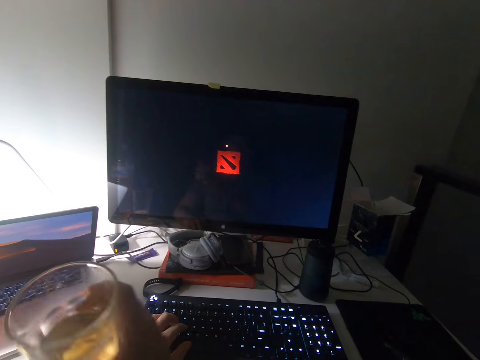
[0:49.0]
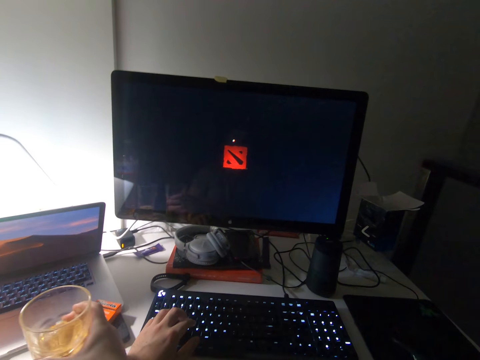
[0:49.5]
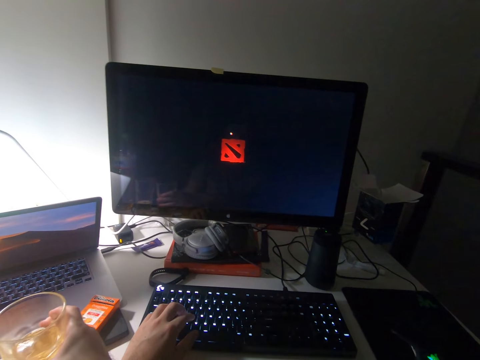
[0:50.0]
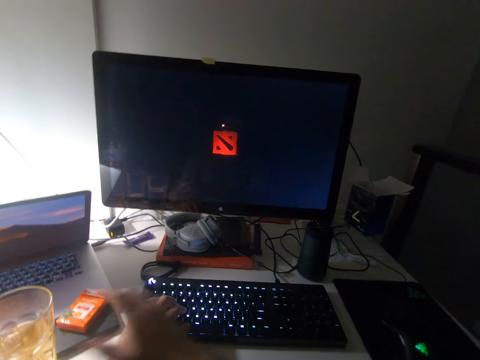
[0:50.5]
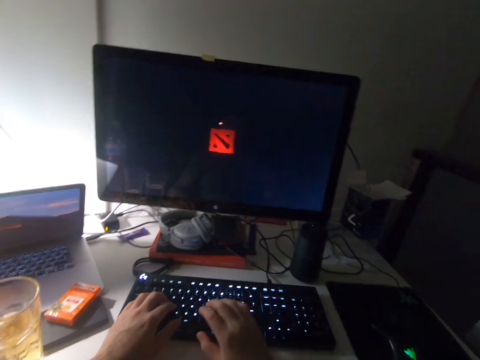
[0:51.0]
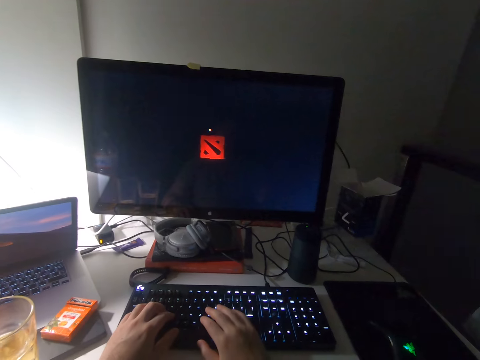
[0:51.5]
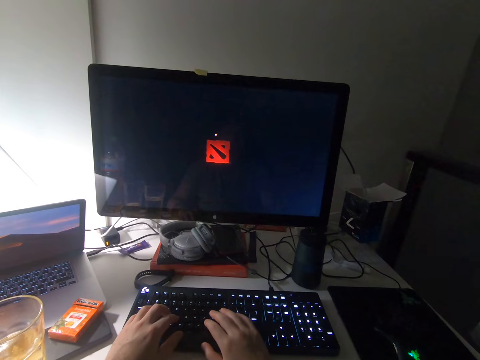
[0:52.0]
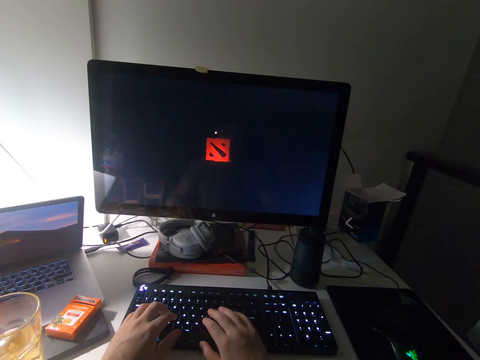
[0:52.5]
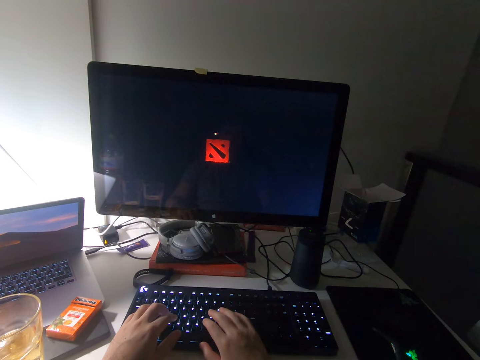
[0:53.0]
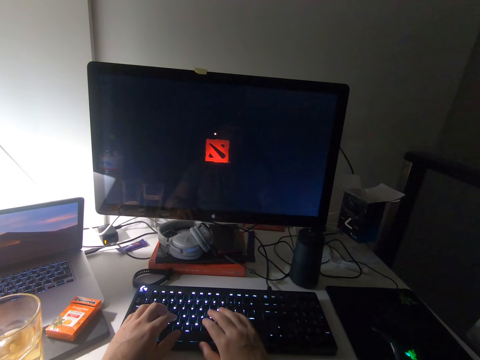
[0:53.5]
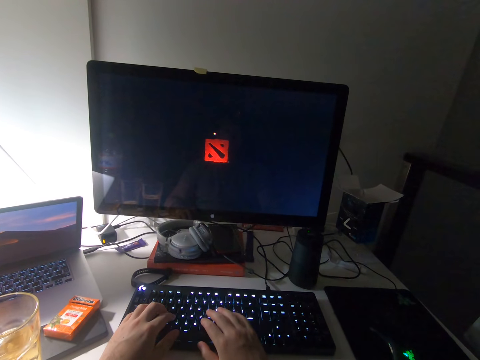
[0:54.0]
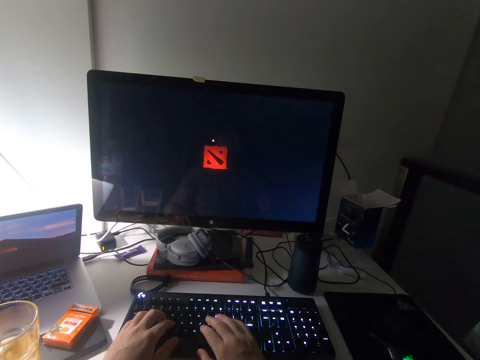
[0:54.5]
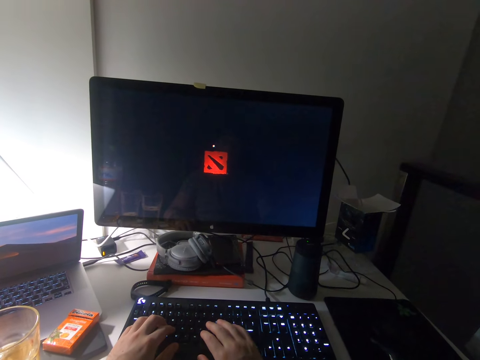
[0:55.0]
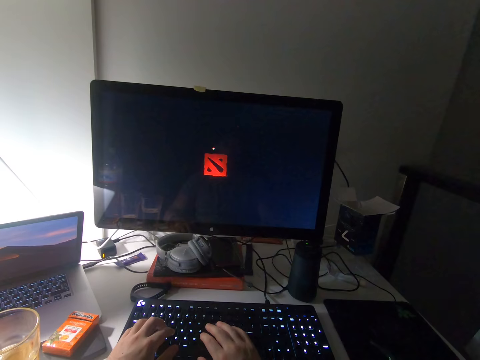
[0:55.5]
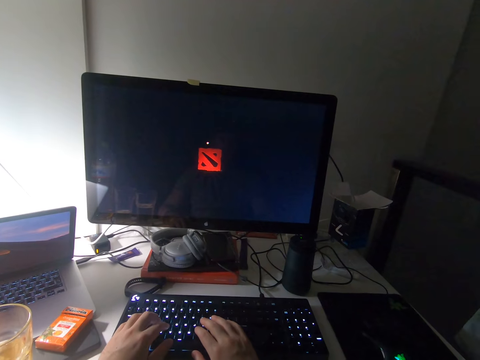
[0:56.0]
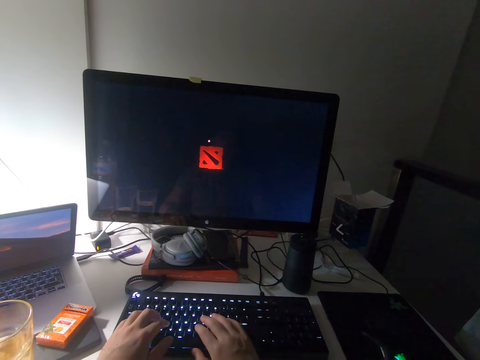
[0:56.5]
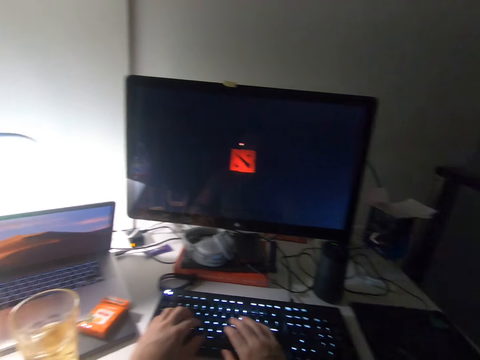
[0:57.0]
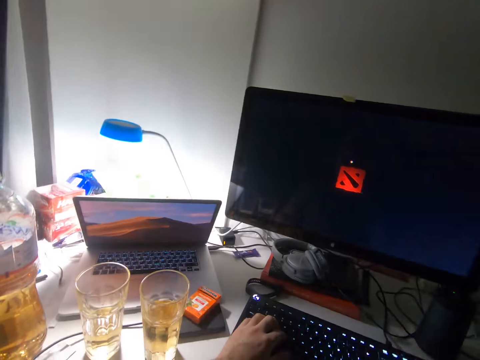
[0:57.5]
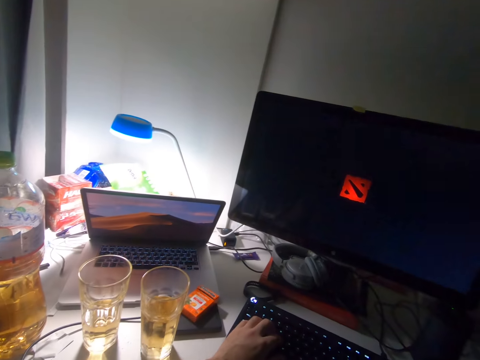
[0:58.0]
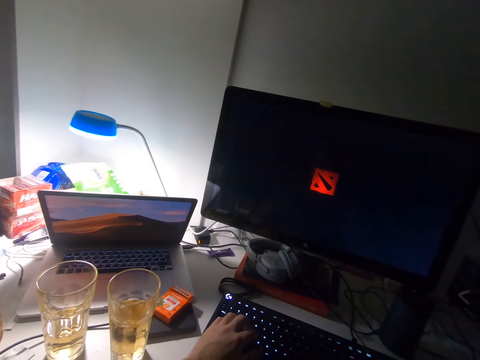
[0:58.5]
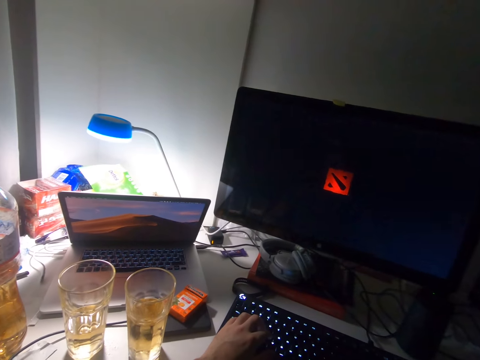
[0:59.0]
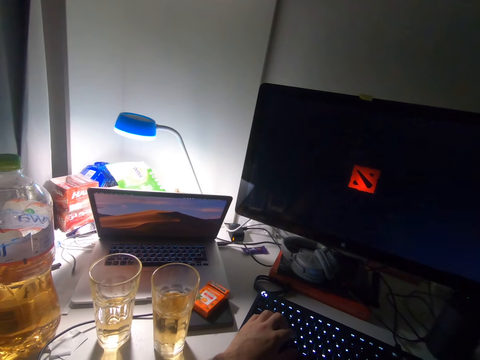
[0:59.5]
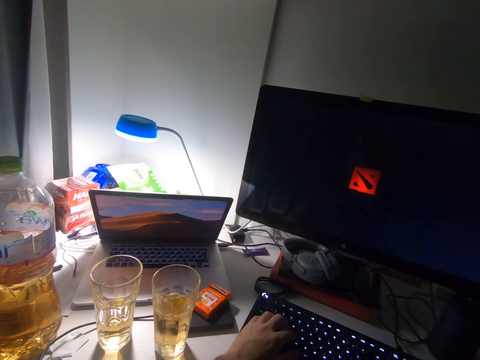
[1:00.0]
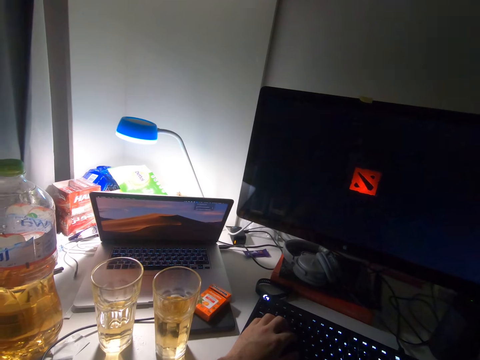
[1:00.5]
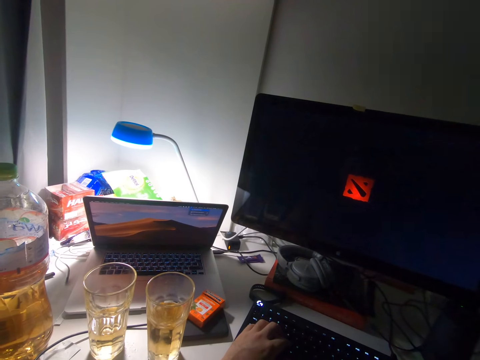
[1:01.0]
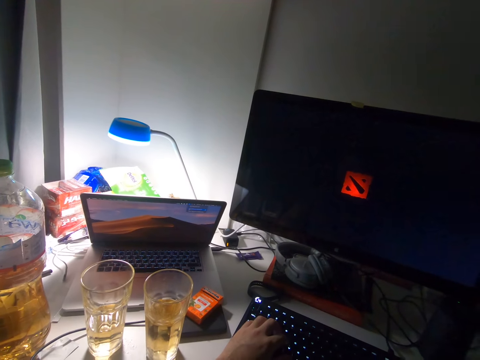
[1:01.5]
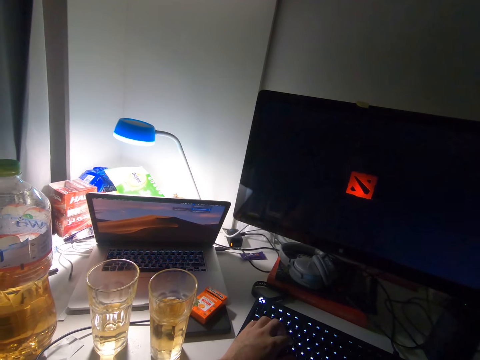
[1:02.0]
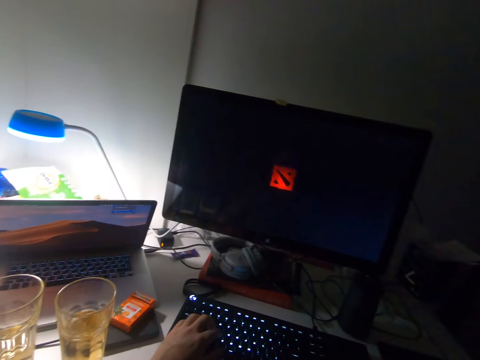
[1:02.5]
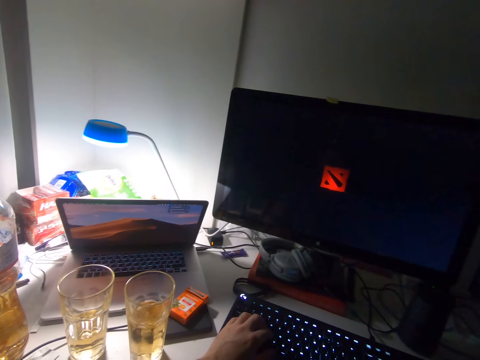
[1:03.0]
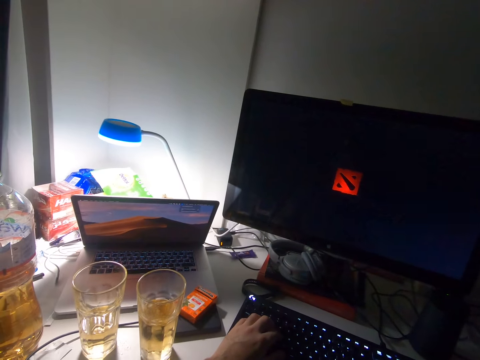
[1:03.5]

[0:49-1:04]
The camera wearer places the cup on the table. He places his right hand on the keyboard. He stares at the desktop computer. He turns aside. He operates a laptop on the table with the mouse.

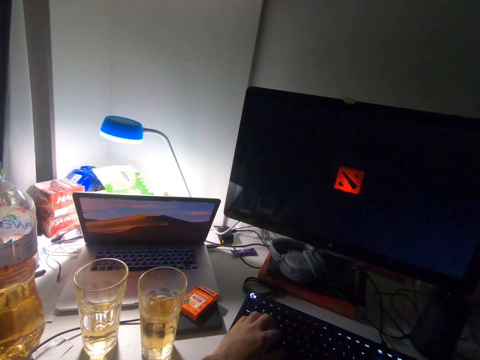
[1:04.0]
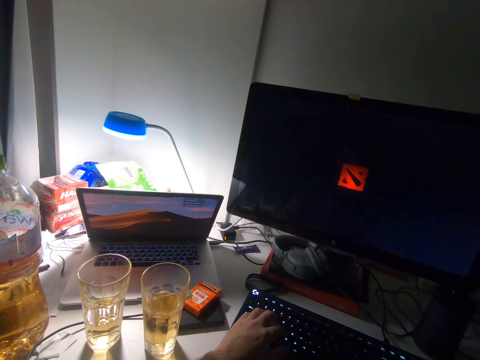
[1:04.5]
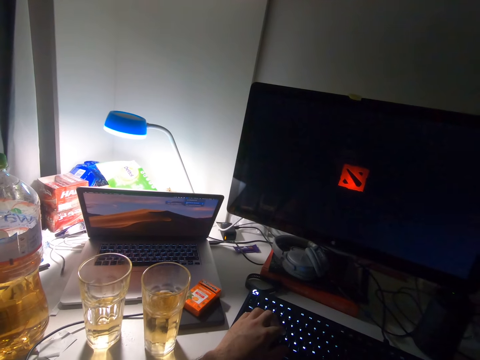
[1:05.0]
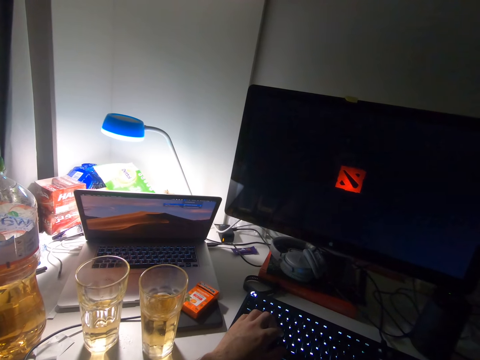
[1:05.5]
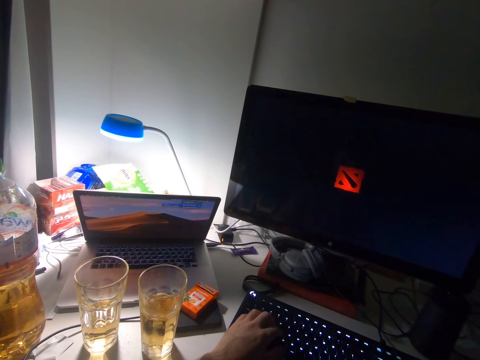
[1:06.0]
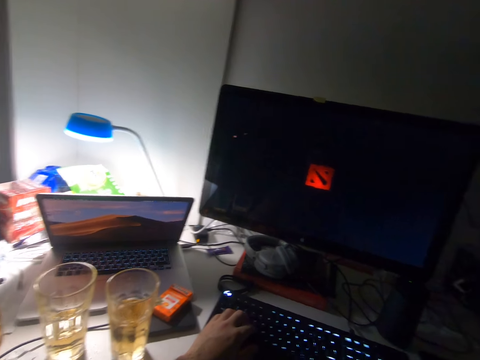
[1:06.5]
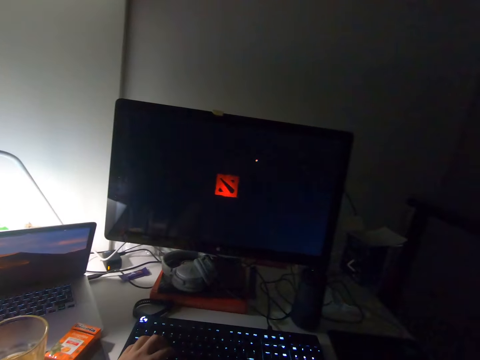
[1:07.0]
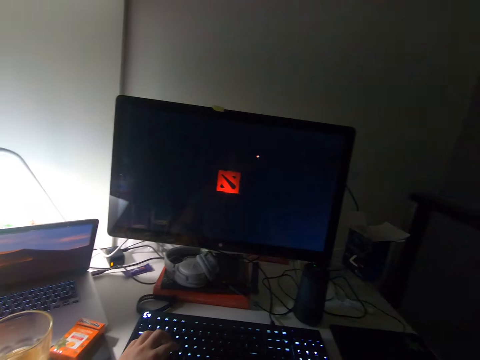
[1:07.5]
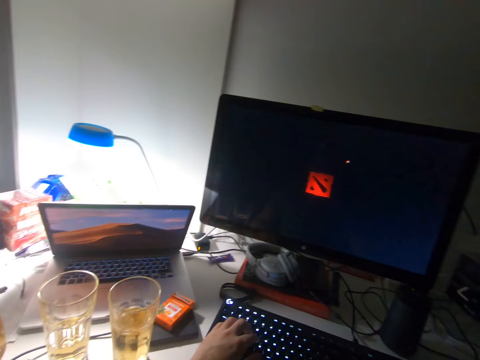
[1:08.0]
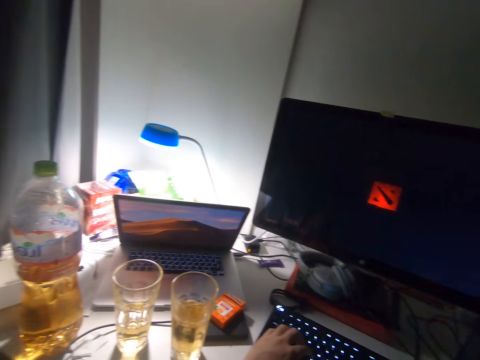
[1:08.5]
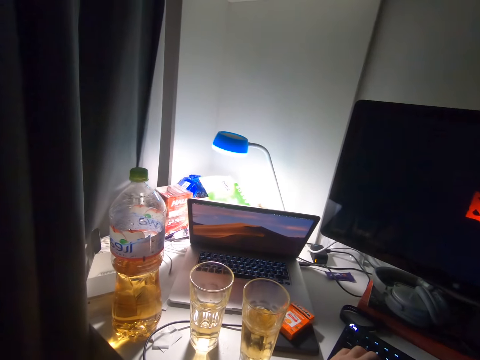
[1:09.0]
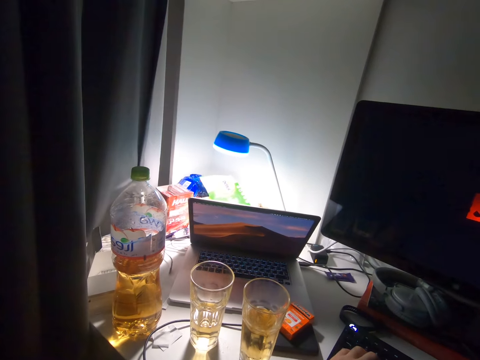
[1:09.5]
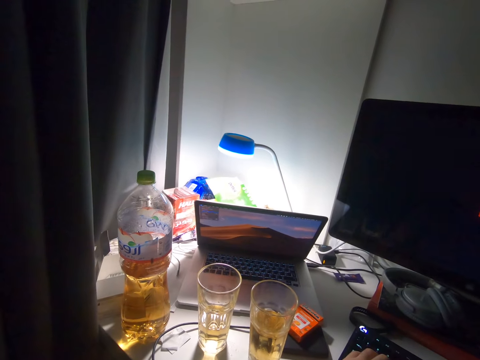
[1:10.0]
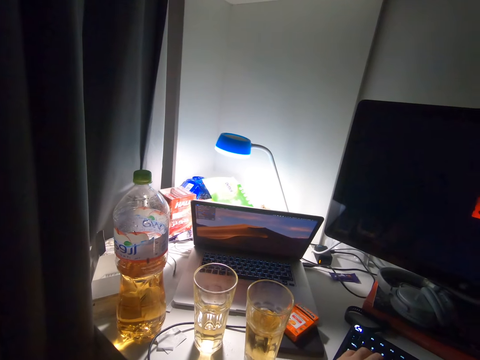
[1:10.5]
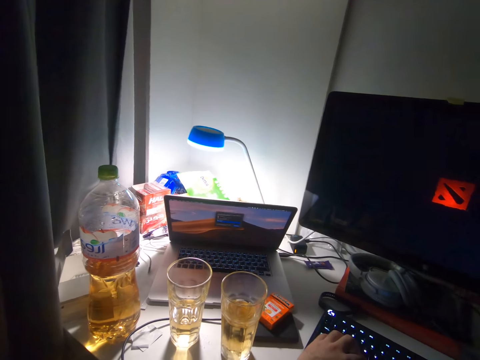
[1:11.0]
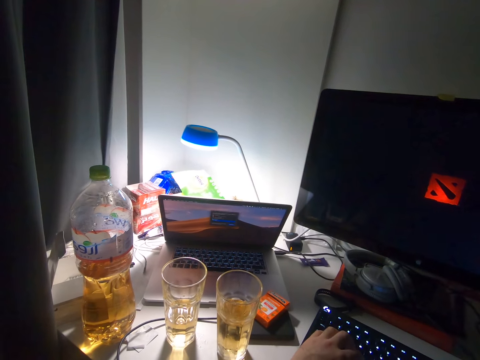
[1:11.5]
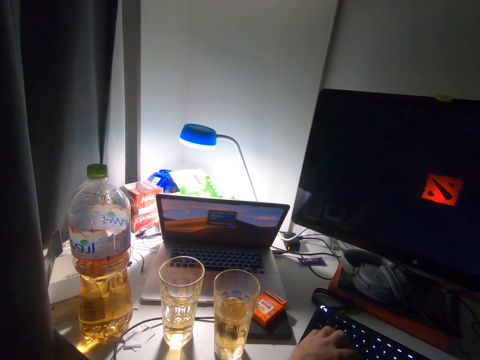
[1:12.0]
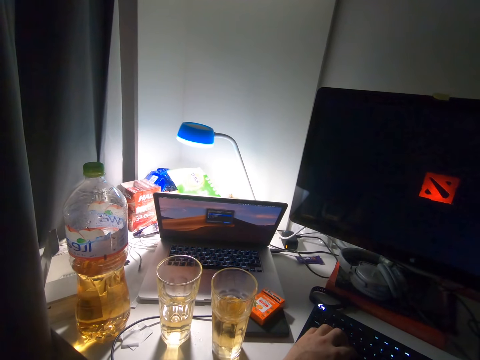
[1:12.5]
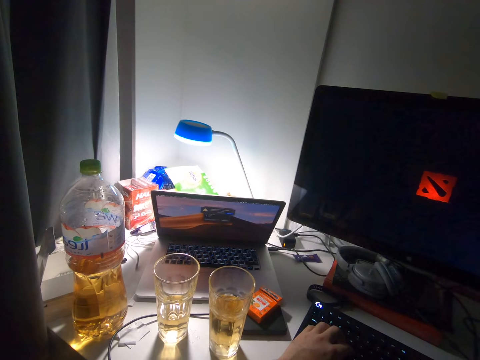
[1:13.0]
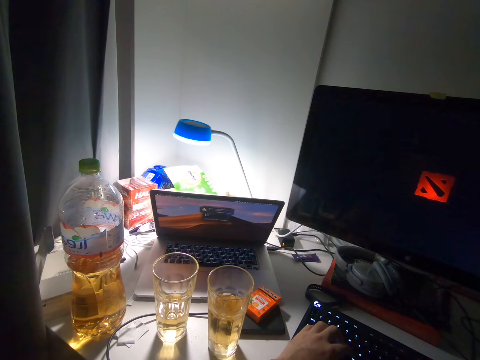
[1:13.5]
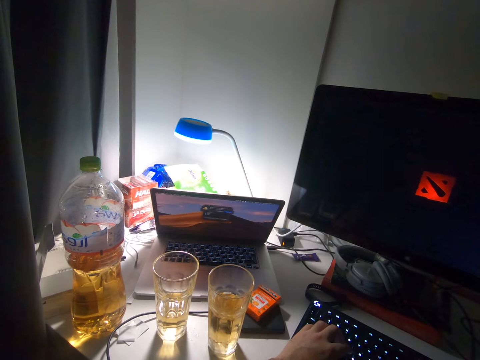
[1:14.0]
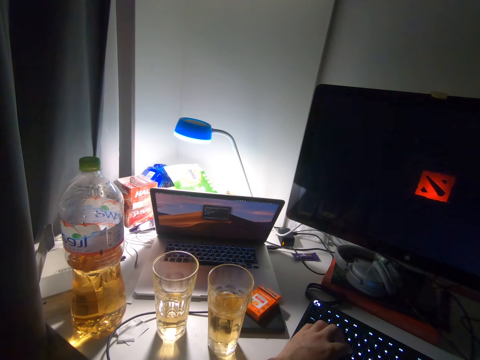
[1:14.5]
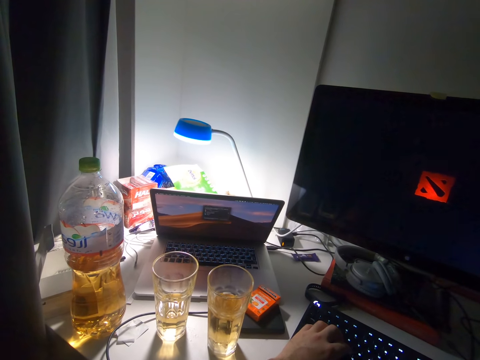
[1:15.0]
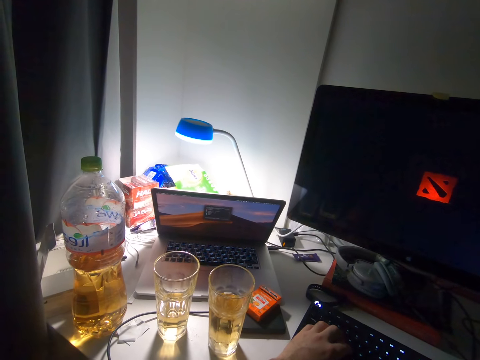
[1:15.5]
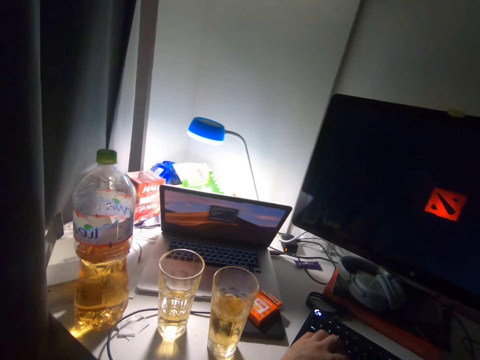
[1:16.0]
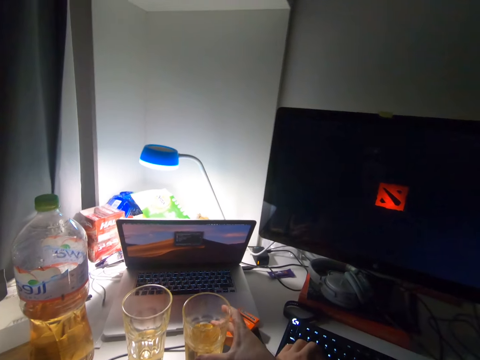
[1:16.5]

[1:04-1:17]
The camera wearer moves the mouse cursor to the desktop. He operates the desktop computer. He operates the laptop on the table with the mouse. He picks up the cup with the drink from the table with his right hand.
